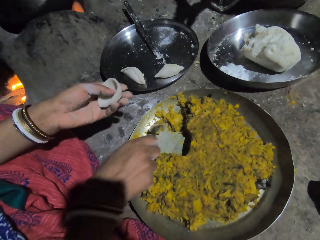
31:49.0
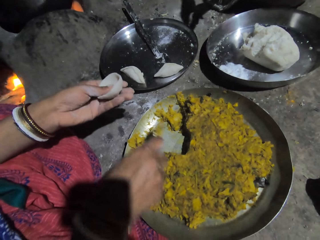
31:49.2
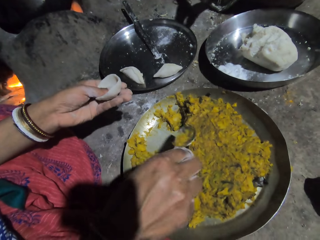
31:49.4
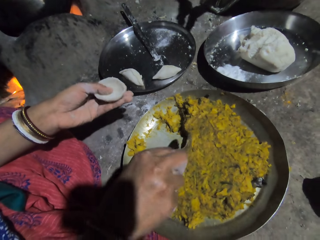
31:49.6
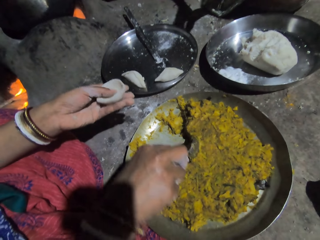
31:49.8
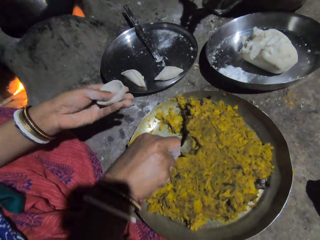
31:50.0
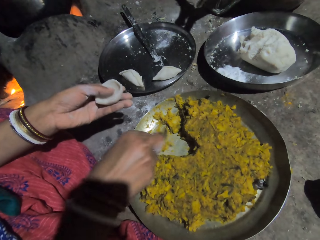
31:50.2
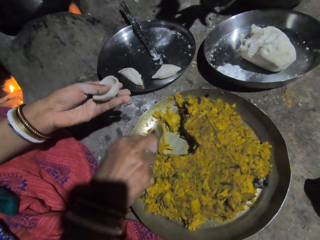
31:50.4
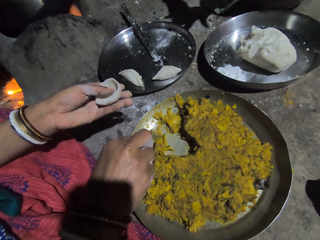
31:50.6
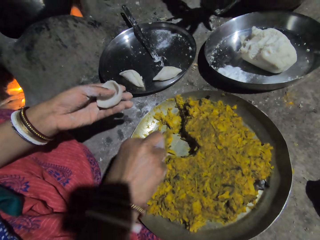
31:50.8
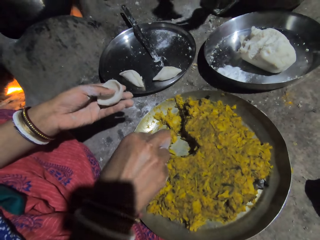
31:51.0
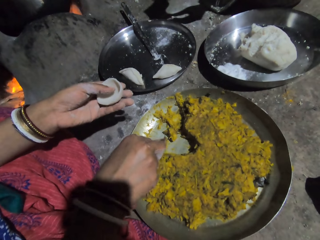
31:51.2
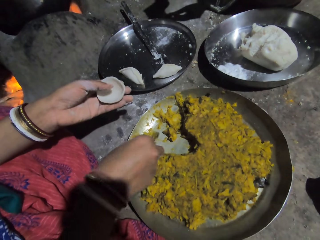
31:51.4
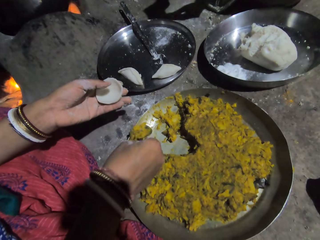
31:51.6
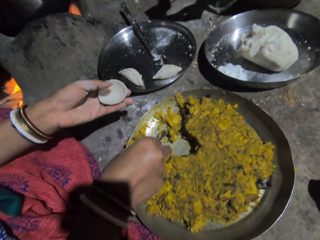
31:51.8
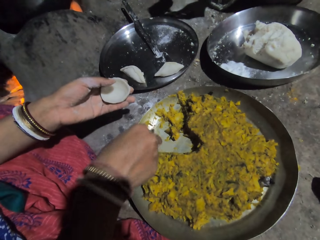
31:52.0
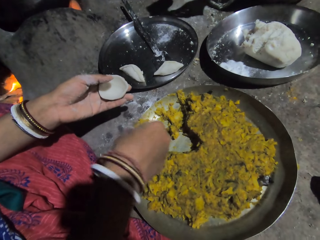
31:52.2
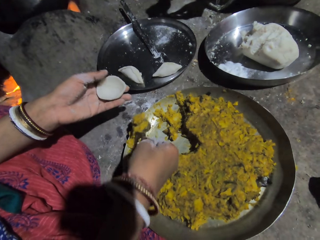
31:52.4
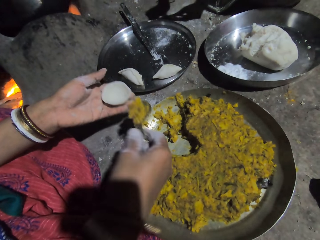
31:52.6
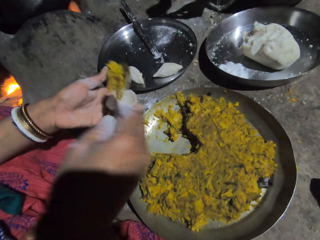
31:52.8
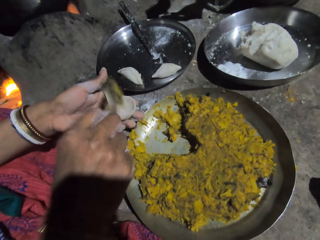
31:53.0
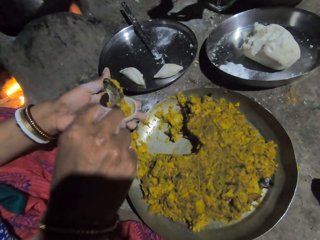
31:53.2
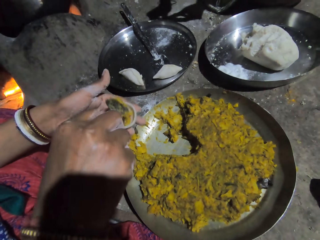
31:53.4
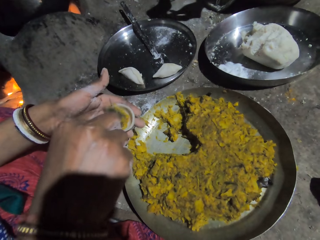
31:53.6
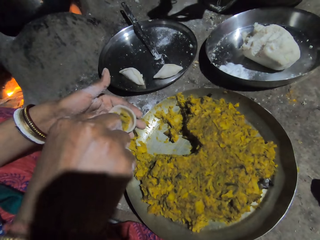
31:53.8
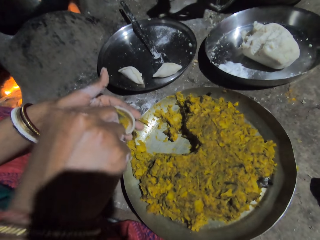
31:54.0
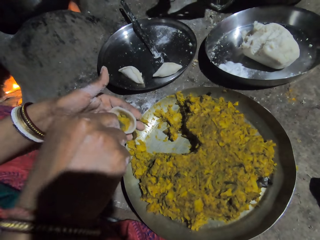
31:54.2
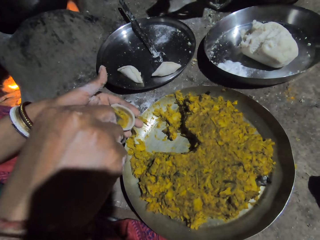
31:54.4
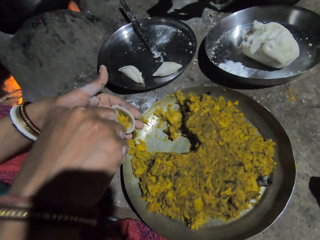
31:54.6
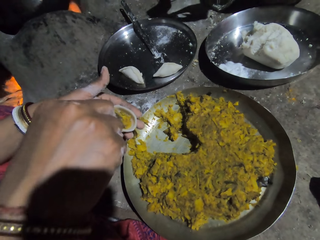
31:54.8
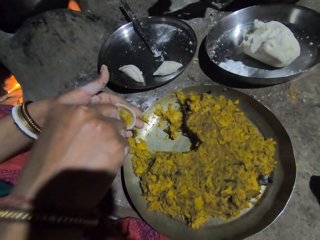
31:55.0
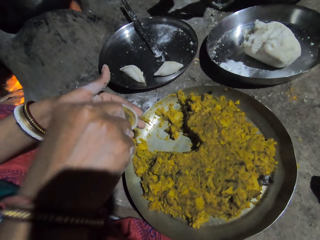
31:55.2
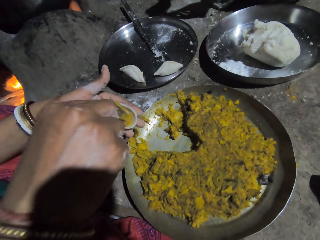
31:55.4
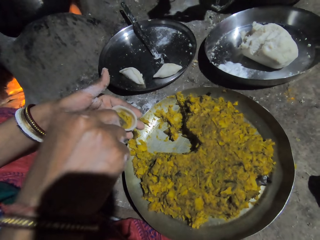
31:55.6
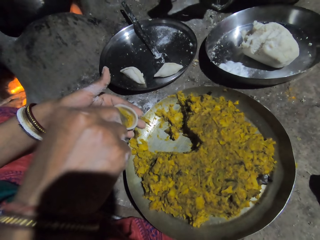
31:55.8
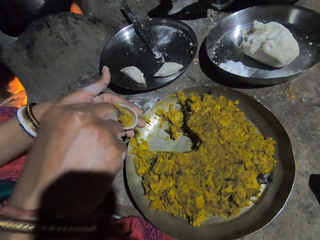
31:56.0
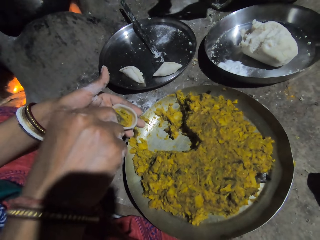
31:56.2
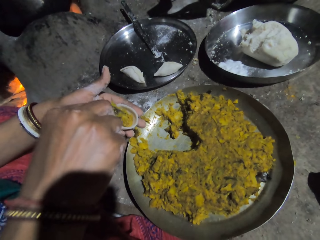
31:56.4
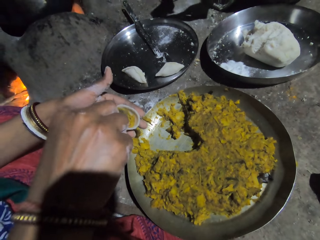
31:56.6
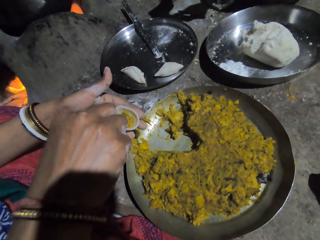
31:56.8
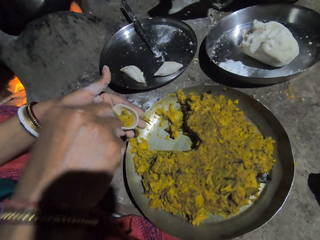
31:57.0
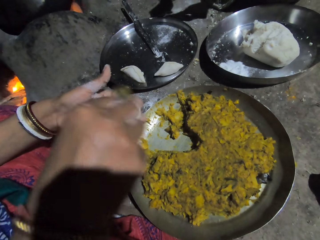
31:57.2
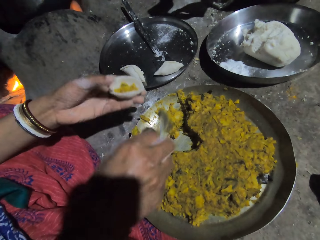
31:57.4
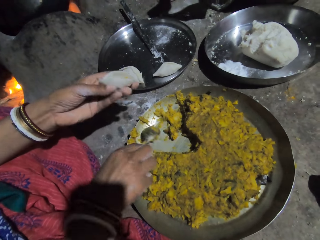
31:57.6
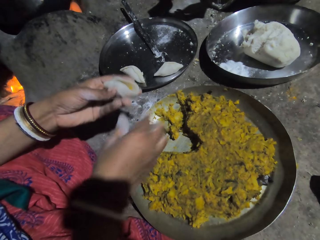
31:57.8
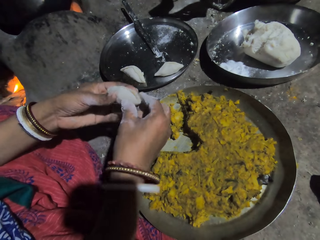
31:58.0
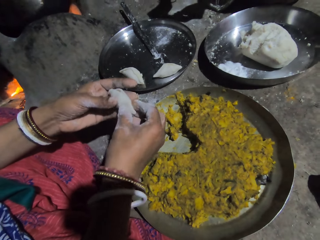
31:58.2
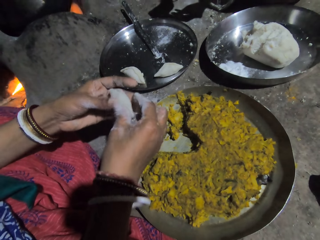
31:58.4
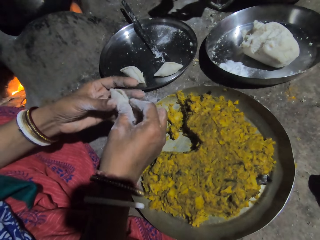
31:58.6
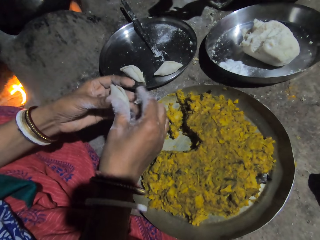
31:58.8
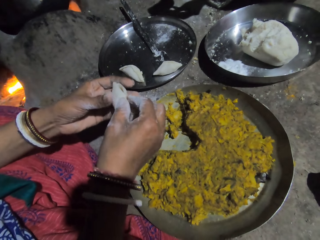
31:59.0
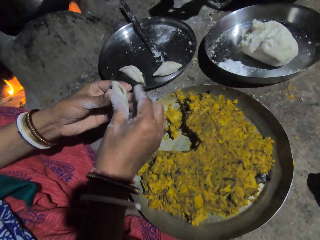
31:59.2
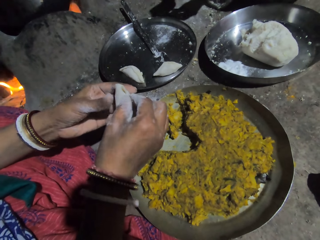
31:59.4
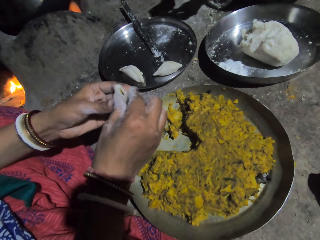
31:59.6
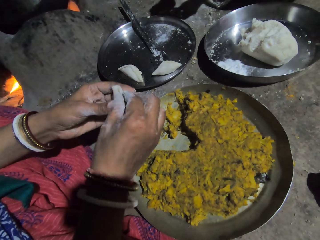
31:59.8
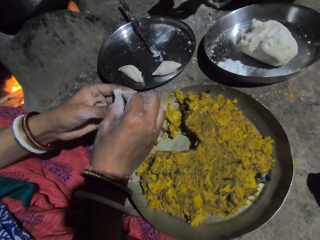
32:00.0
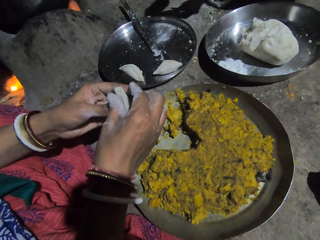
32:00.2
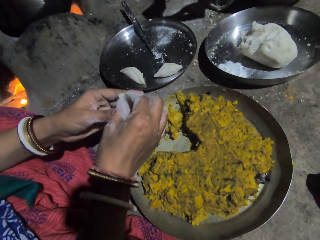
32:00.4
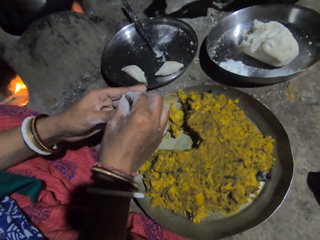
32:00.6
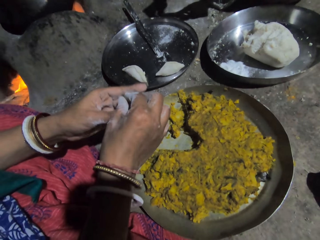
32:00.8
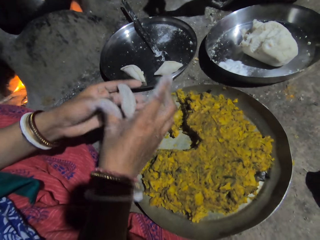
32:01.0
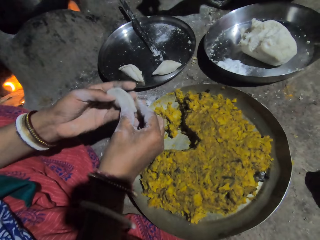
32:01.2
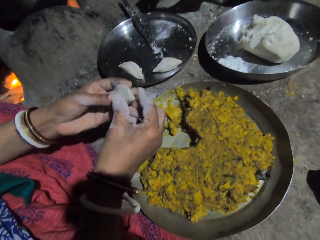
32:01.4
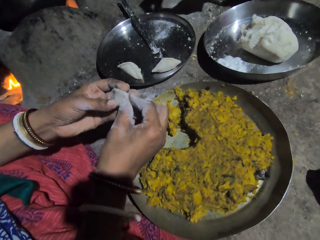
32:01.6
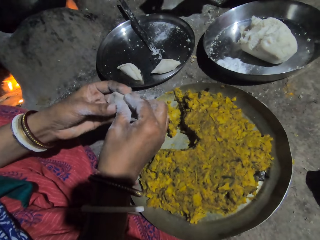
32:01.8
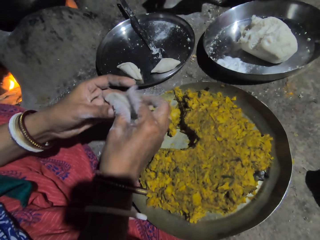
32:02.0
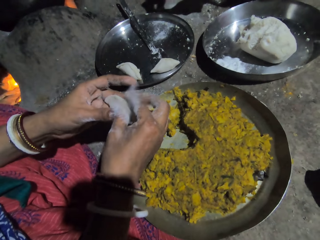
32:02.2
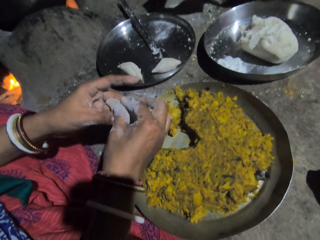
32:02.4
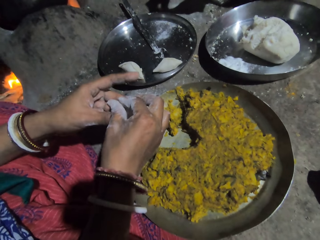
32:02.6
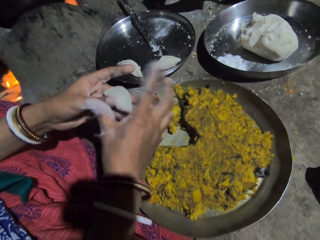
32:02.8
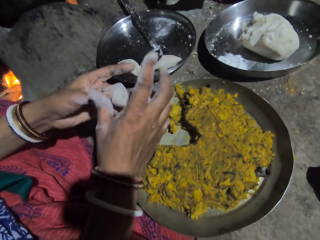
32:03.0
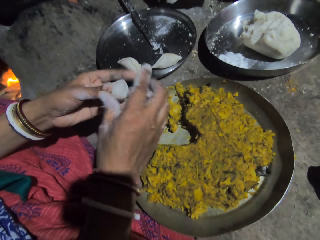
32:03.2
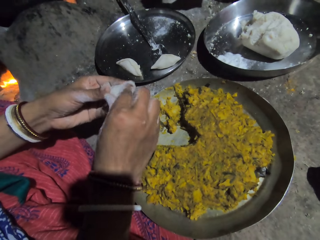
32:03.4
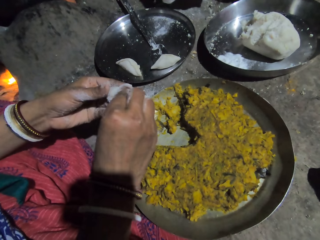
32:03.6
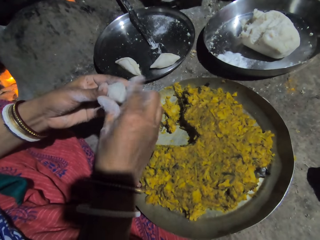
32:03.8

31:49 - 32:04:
The camera wearer picks up a spoon. They fetch mashed vegetables. They put the mashed vegetables in the dough with the spoon. They interact with a lady. They press the mashed vegetables in the dough. They interact with the lady. They press the mashed vegetables in the dough. They put the spoon down. They close the dough. They roll the dough with a hand. They interact with the lady. They close the dough.

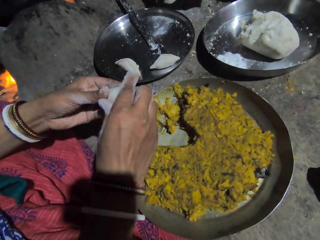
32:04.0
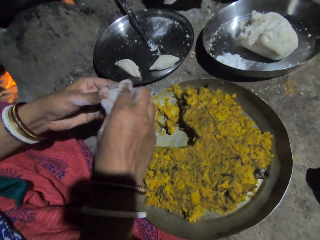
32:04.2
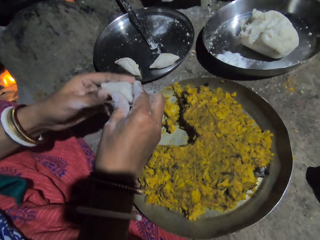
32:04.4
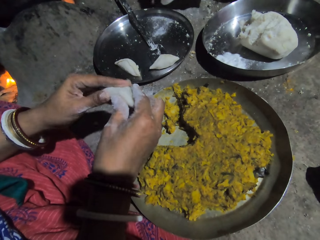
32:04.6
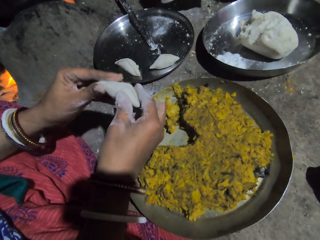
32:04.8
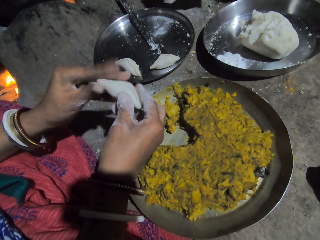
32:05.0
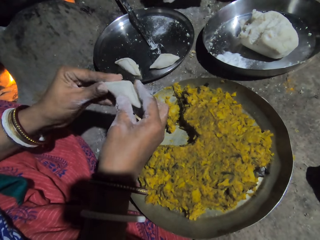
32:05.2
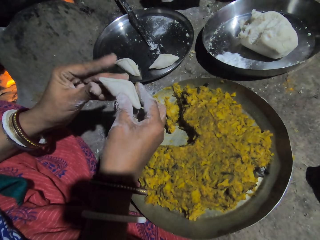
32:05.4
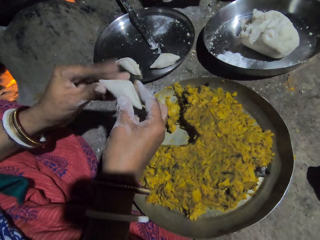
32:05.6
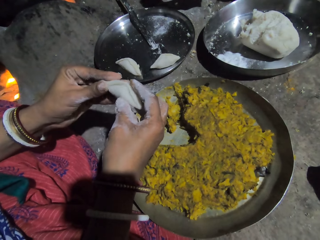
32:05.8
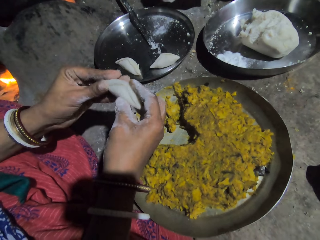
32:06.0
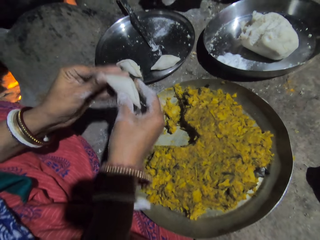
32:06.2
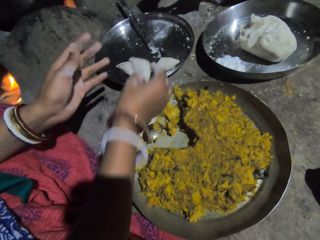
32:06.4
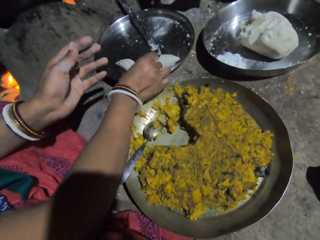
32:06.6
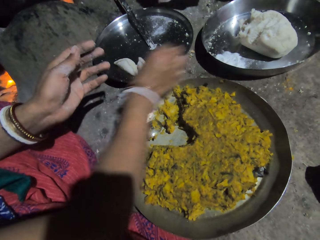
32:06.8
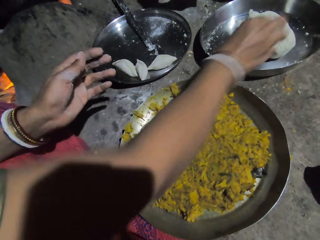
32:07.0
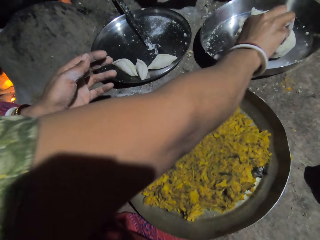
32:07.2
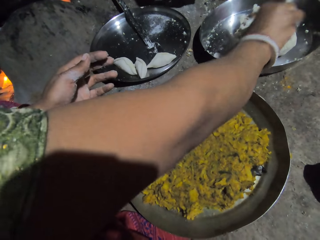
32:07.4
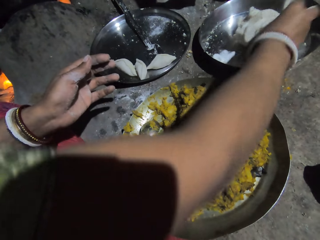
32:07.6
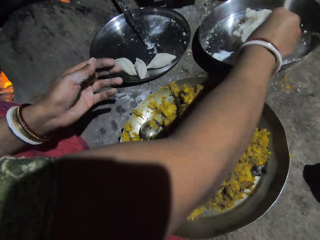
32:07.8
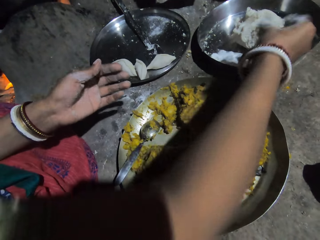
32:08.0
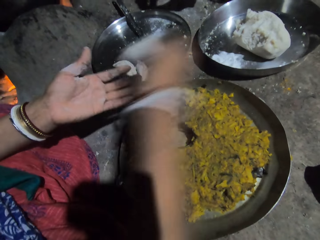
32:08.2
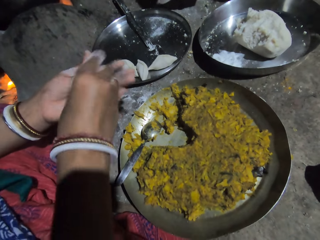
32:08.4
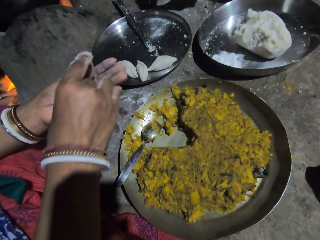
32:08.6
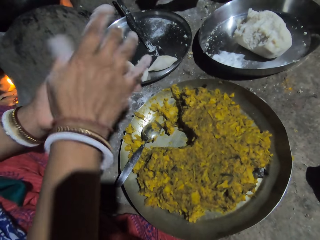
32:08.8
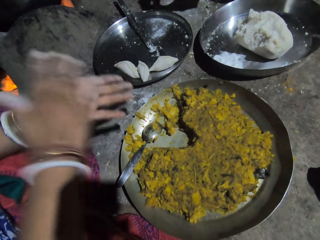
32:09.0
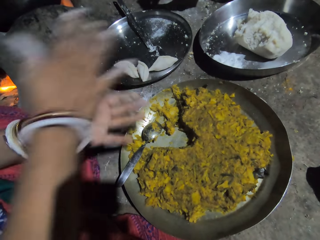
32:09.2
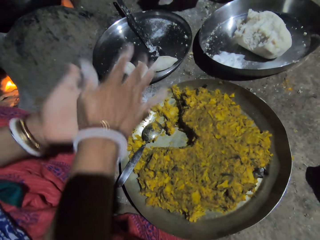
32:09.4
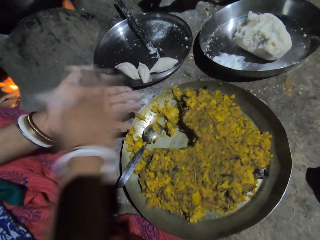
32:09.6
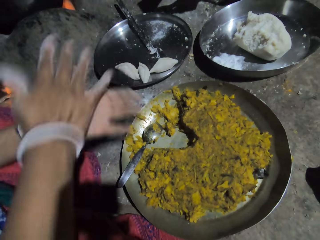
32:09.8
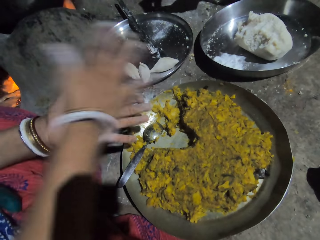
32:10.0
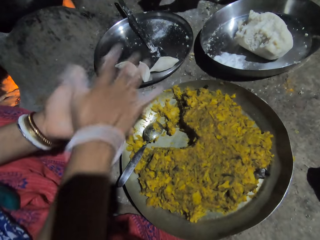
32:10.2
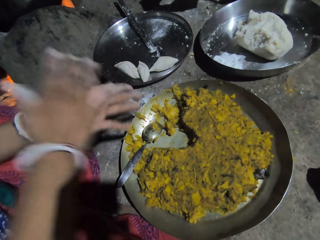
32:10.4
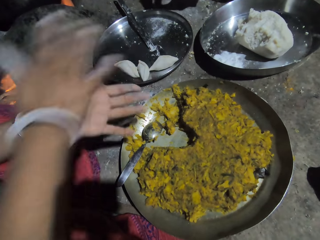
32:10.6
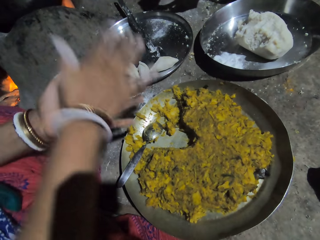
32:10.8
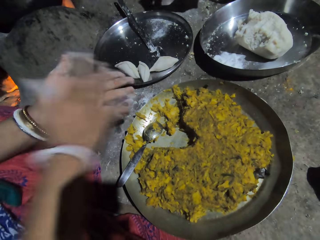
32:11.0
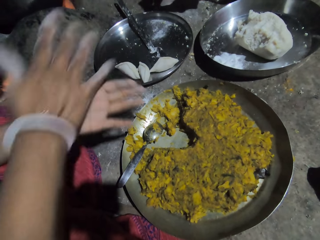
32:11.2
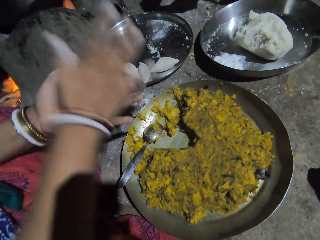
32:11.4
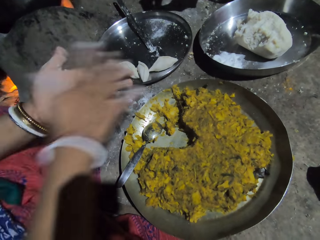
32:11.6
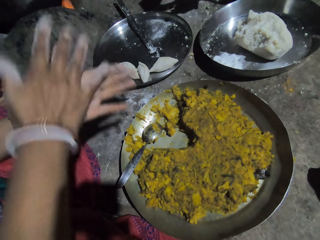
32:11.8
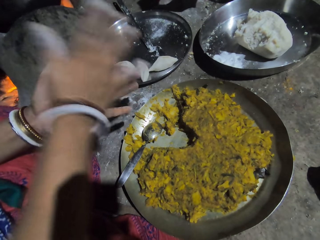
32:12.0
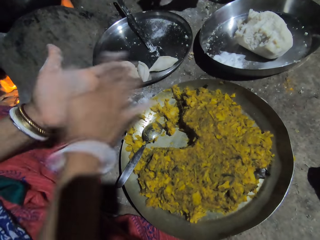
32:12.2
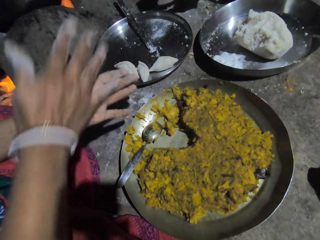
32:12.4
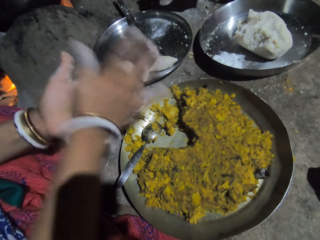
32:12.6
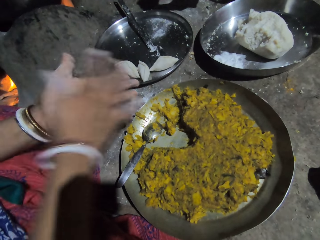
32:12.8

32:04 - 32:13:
The camera wearer puts the dough in the plate. They cut the dough, pick the dough, and roll the dough with the hand. They interact with a lady. They roll the dough.
